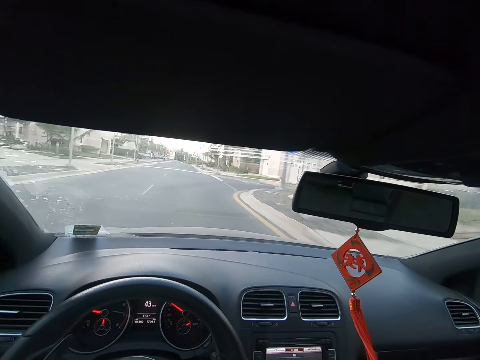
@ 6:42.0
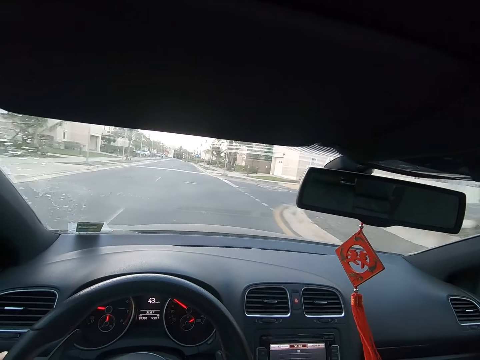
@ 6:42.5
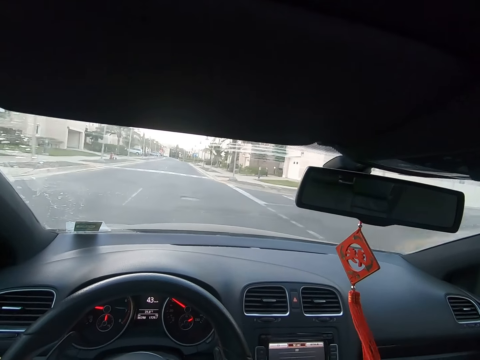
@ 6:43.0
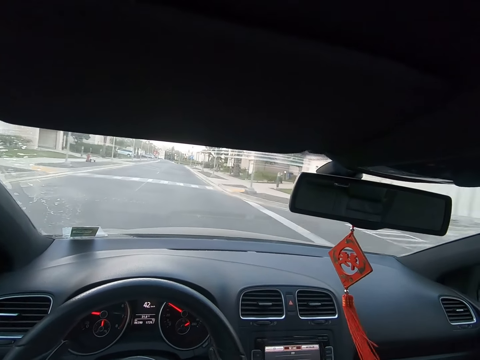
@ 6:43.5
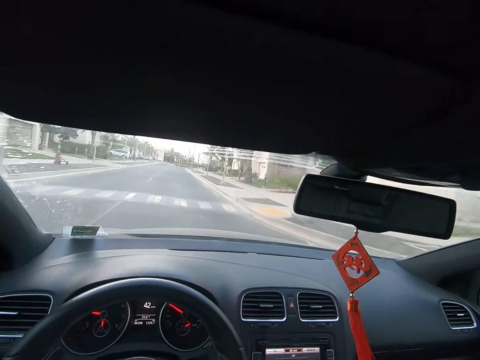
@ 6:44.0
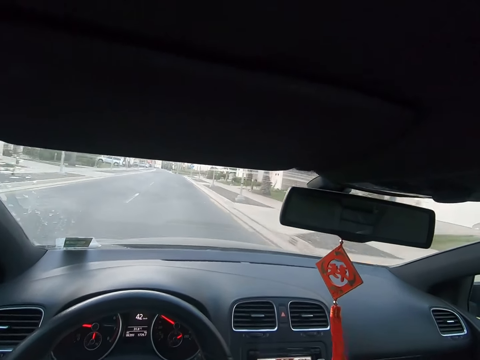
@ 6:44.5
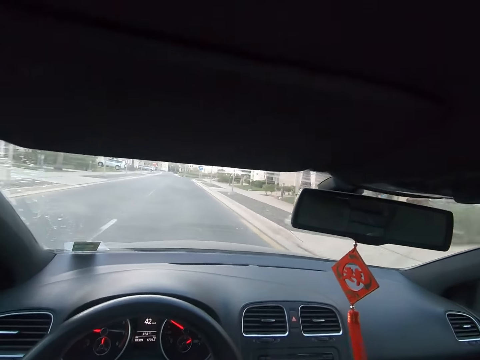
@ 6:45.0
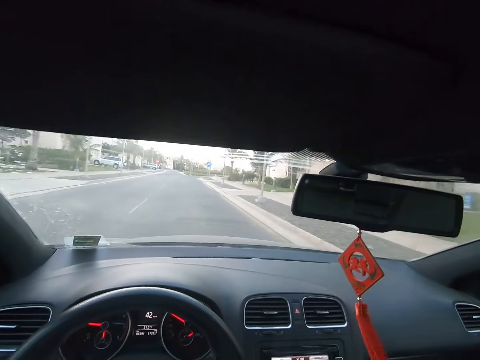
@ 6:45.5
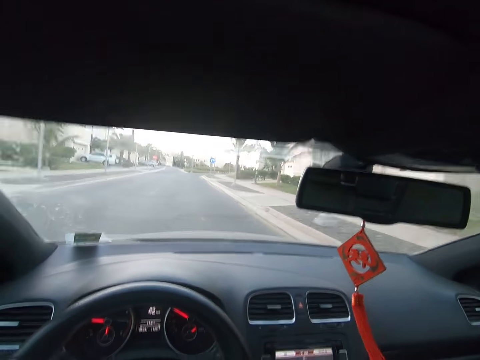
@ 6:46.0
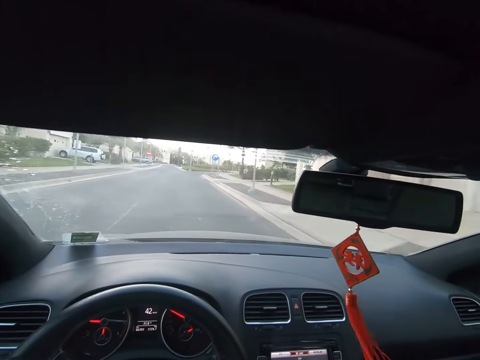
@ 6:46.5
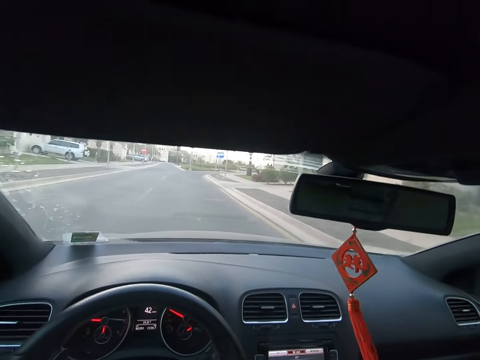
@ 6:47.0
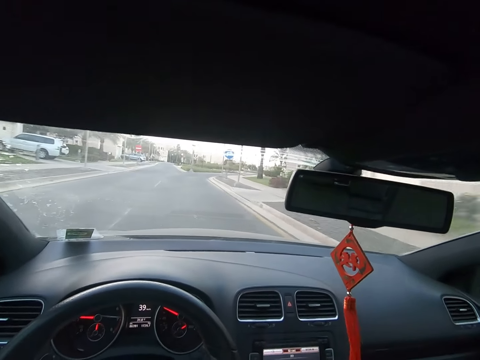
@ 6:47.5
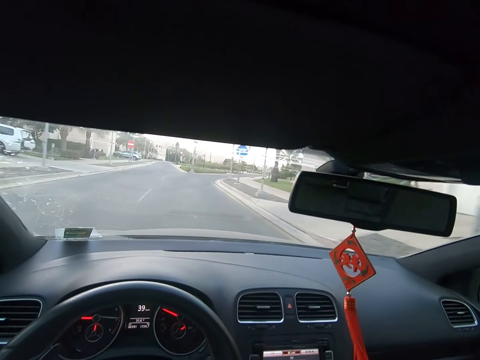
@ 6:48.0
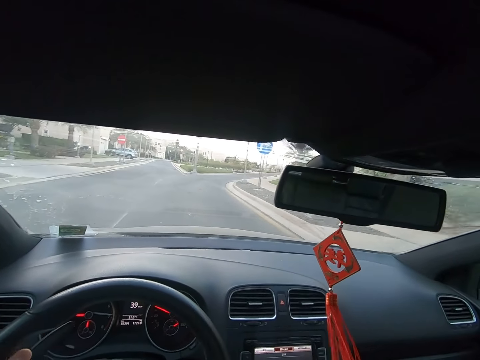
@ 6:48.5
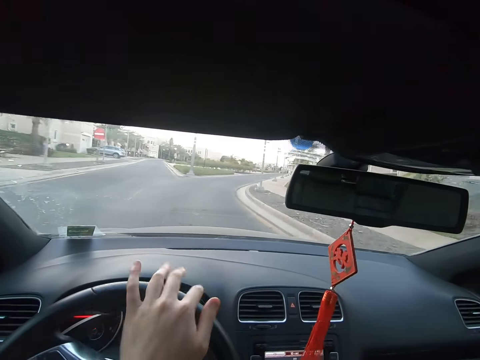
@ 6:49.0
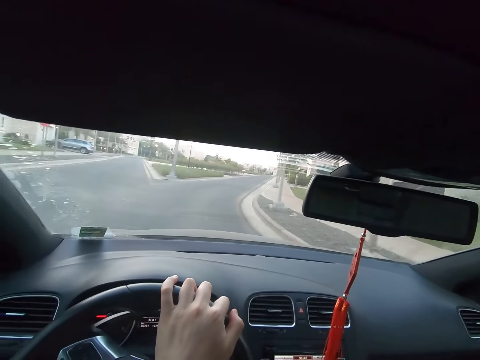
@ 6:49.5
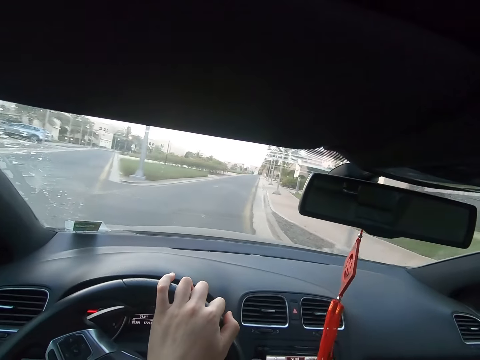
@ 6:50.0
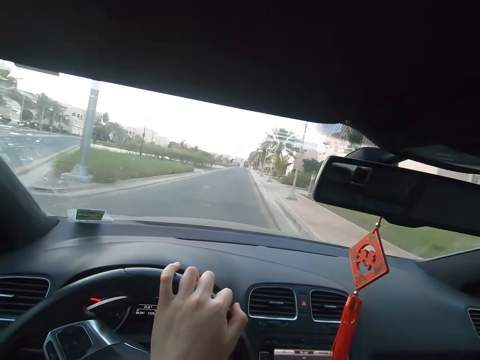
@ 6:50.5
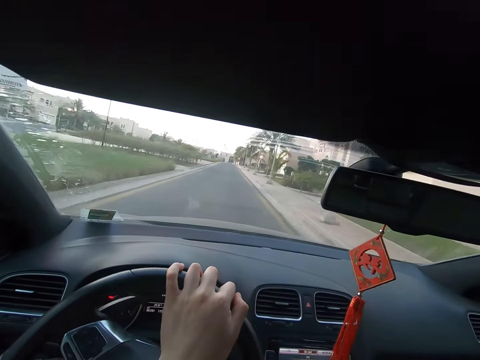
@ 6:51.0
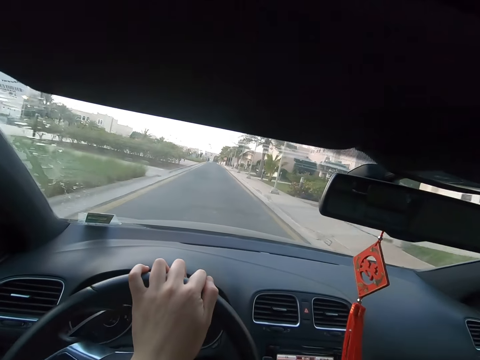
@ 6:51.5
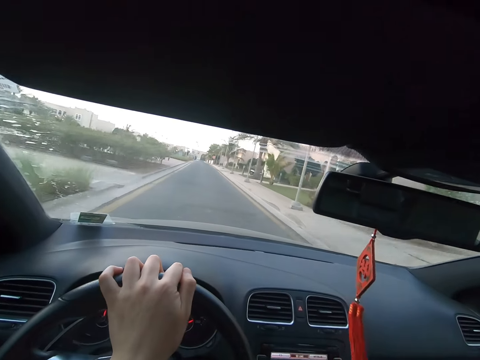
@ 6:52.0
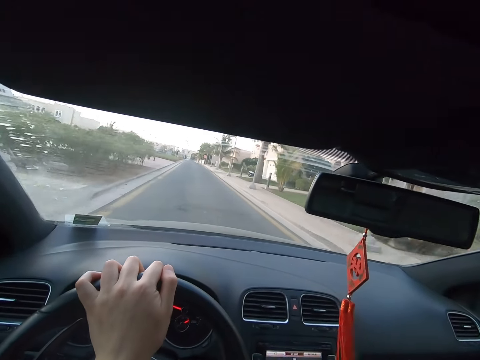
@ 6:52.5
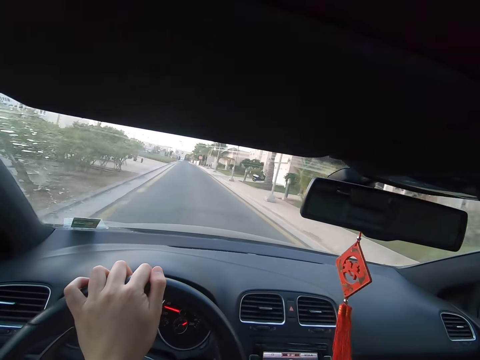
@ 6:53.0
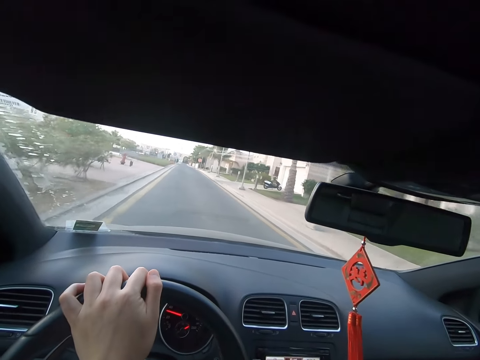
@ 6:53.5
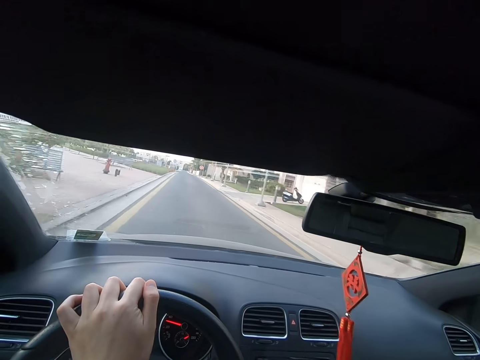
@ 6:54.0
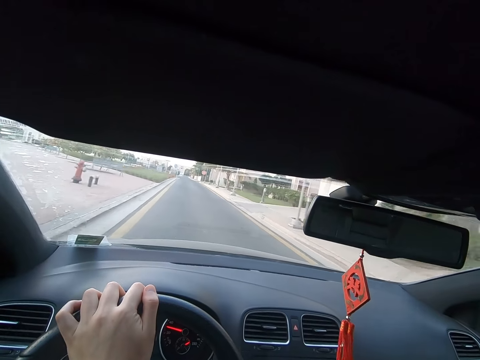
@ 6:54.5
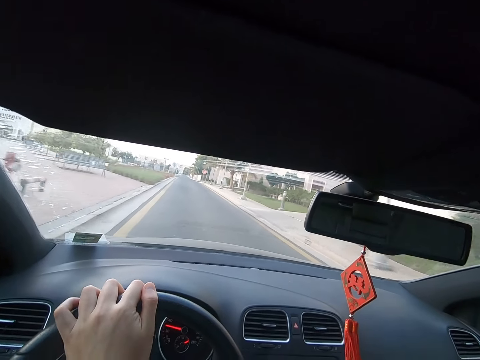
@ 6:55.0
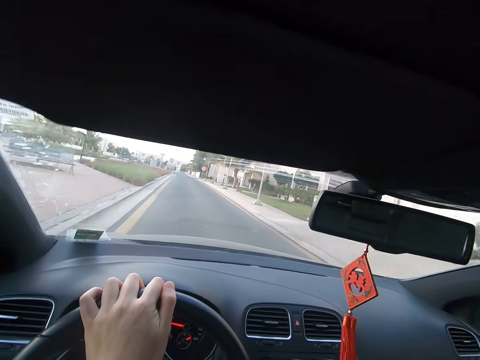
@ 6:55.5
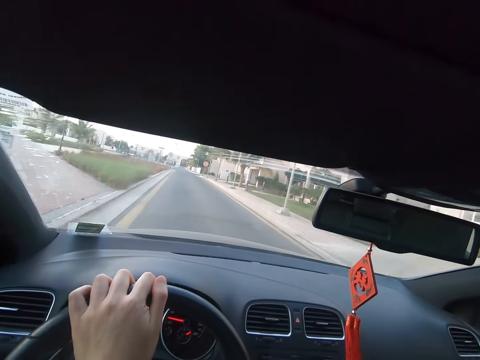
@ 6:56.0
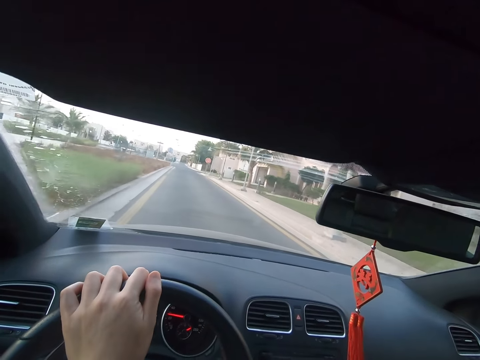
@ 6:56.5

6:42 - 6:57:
The camera wearer adjusts his hand on a steering wheel. He drives a car on a road.

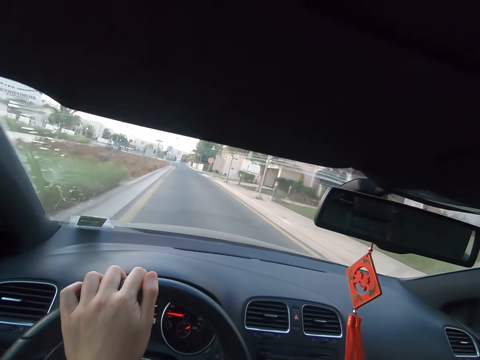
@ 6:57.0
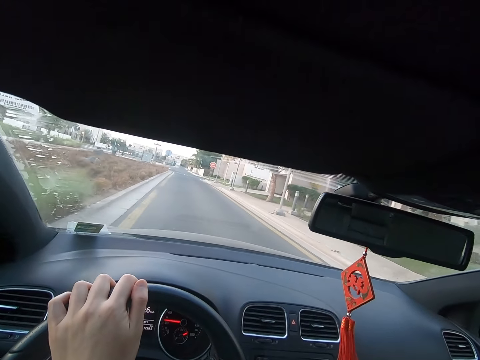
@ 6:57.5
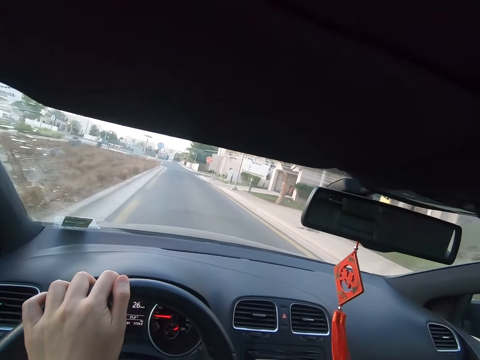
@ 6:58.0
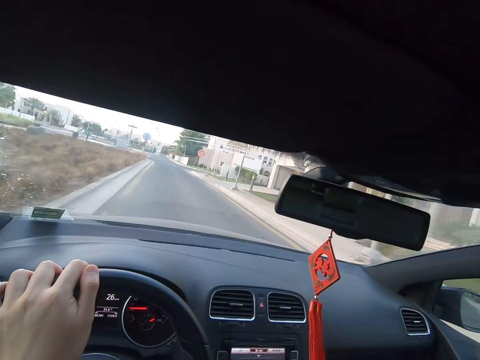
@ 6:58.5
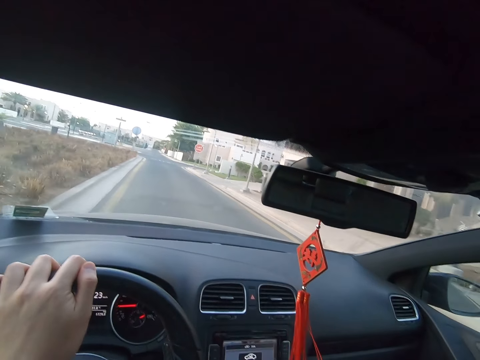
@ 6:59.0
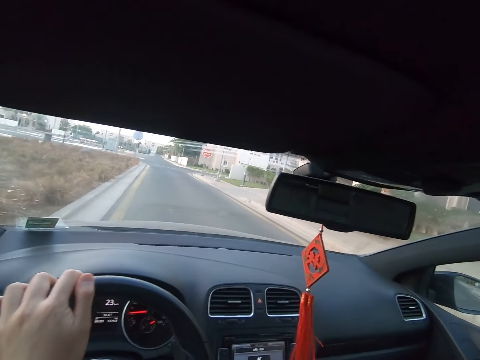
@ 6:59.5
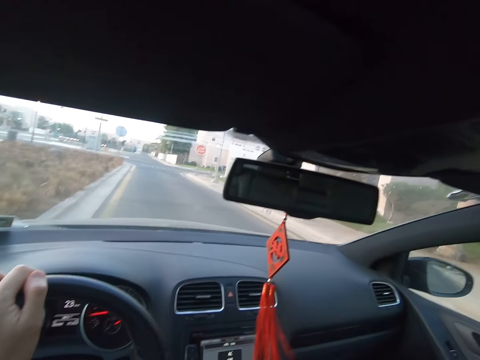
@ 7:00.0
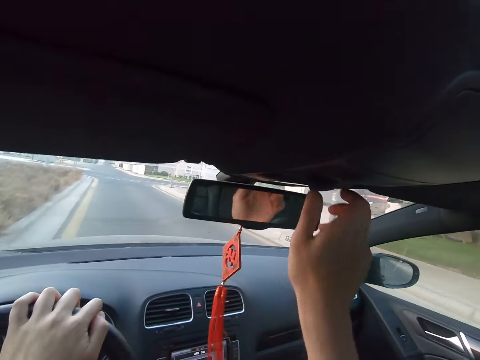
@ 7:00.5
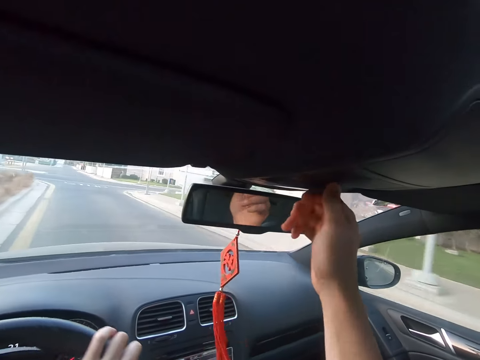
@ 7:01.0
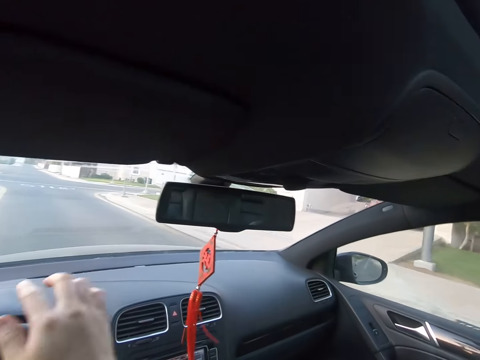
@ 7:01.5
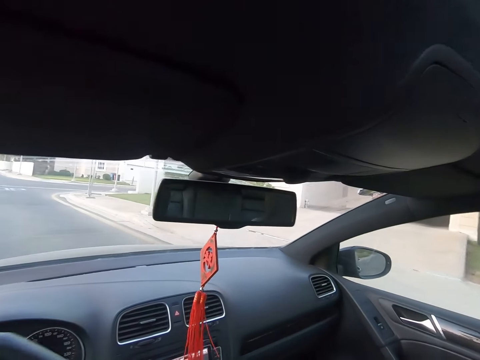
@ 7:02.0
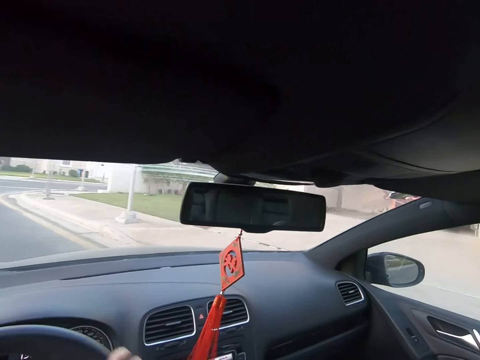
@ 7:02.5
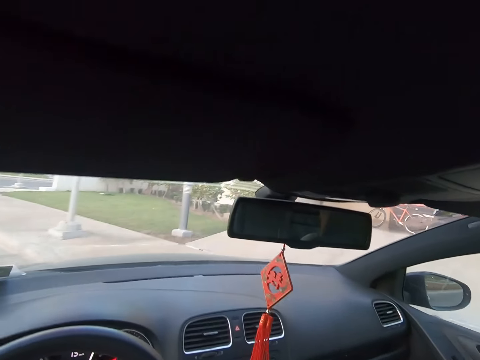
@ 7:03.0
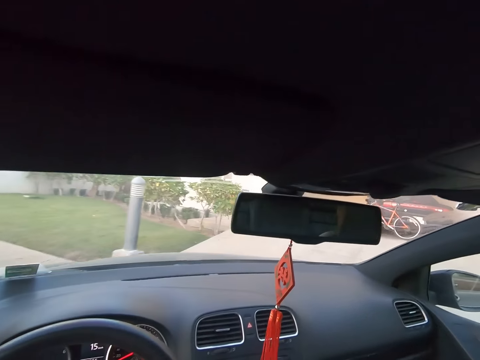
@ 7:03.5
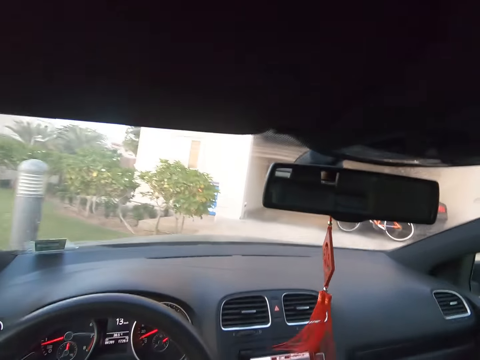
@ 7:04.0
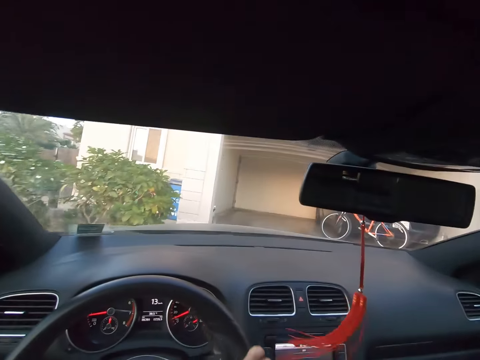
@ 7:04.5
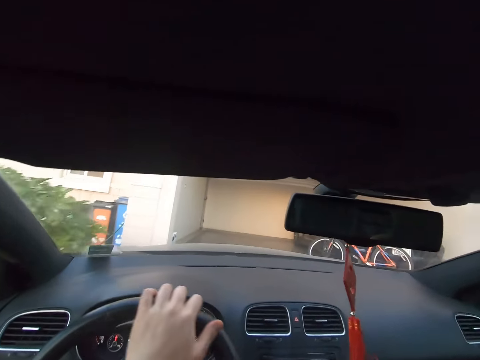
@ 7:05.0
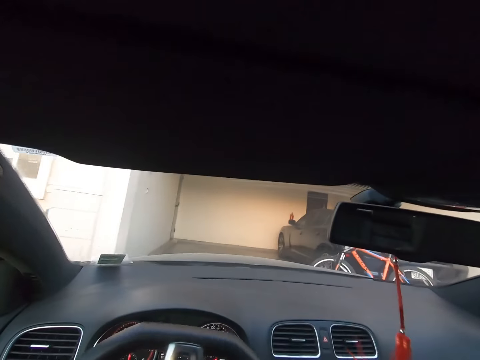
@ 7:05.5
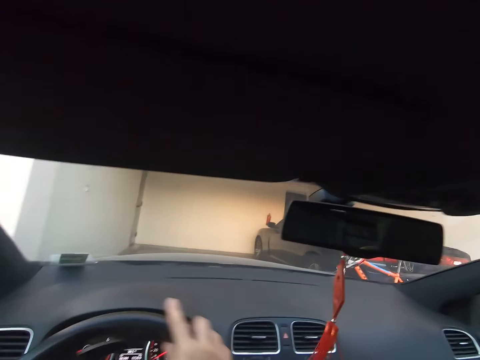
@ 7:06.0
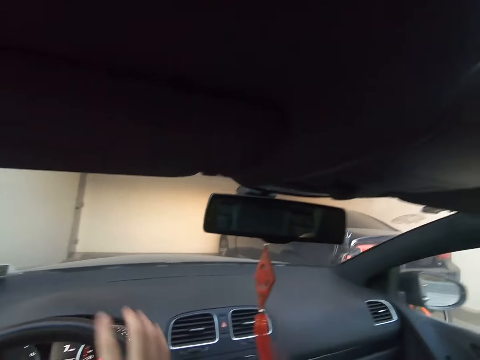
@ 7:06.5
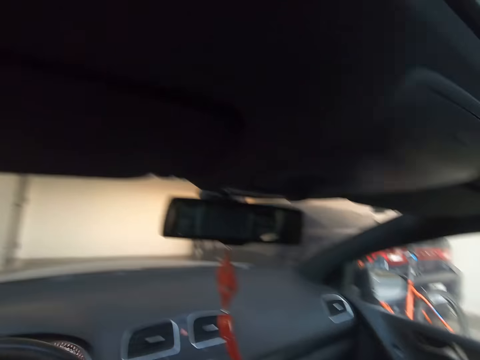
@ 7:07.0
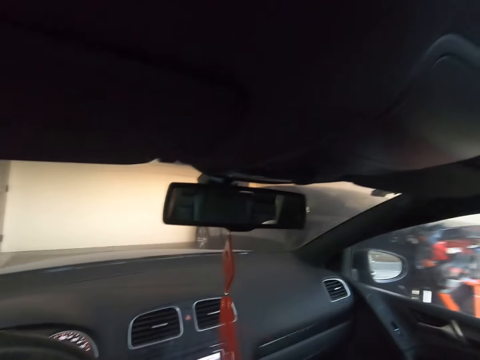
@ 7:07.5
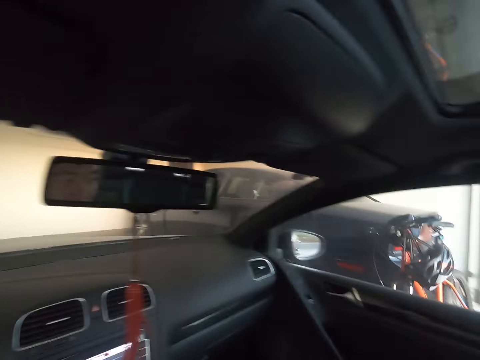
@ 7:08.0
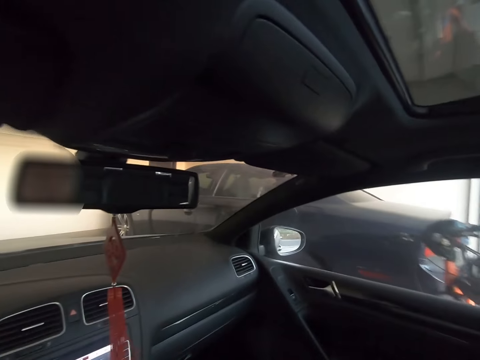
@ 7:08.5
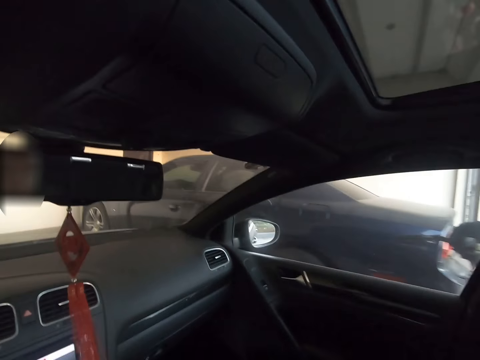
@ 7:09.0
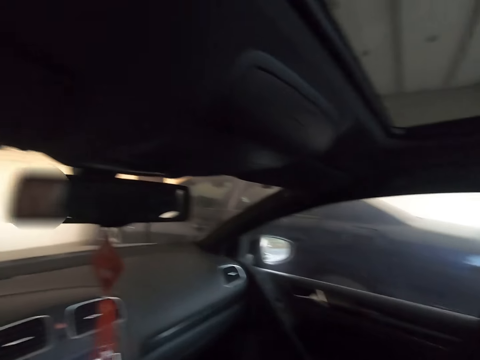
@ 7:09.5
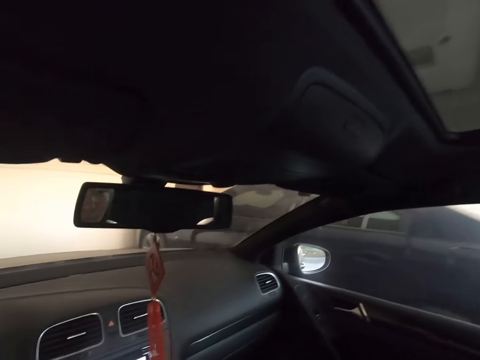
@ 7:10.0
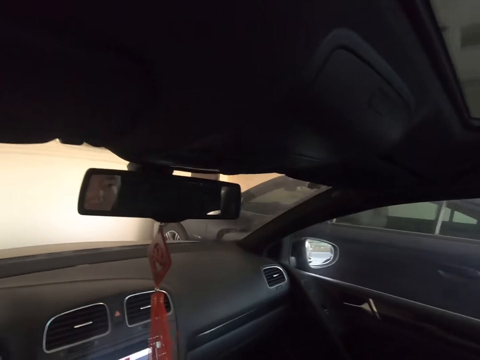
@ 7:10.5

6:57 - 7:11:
The camera wearer touches something. She adjusts a mirror with her hand. She drives a car on a road.
